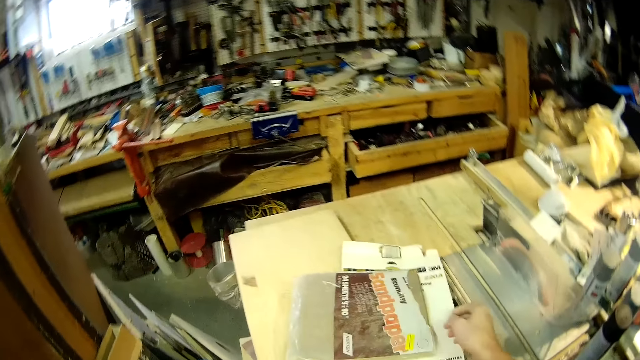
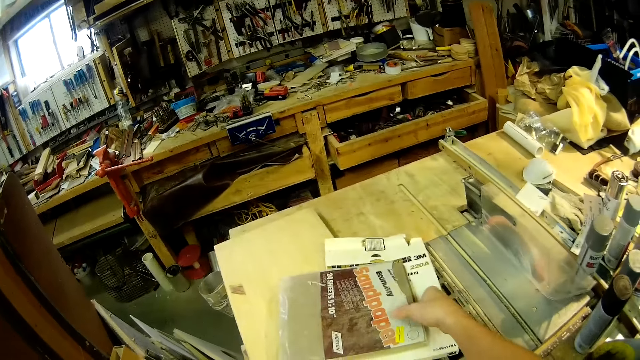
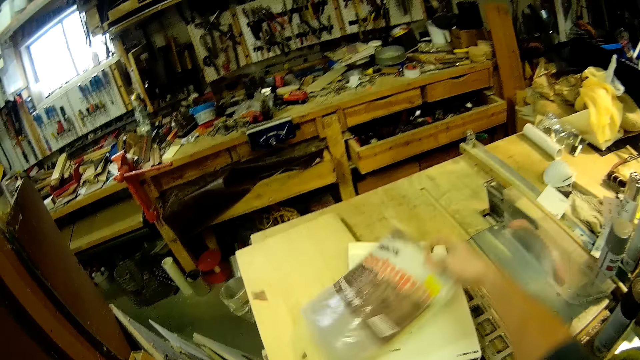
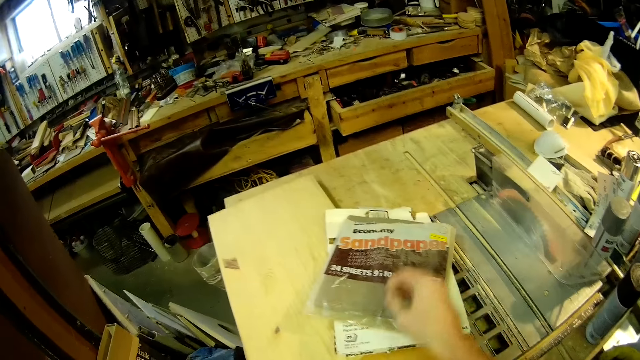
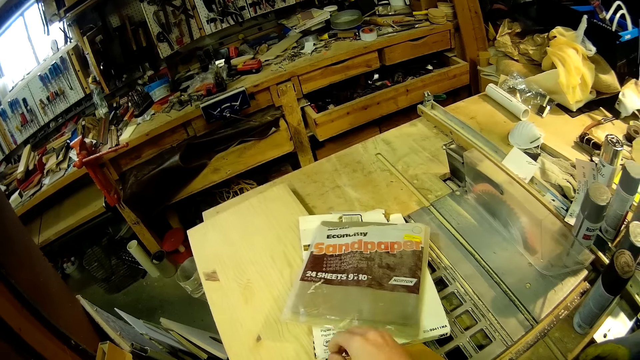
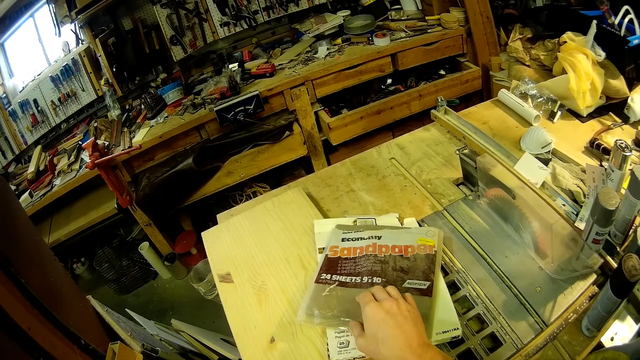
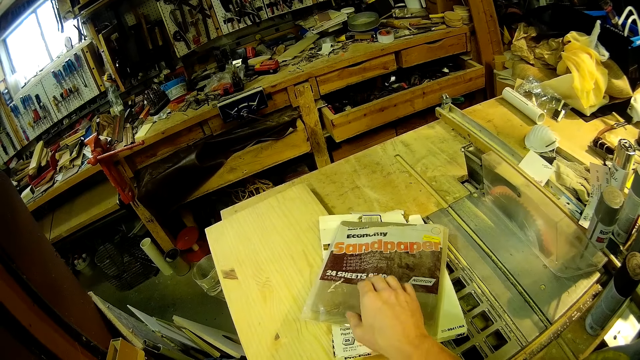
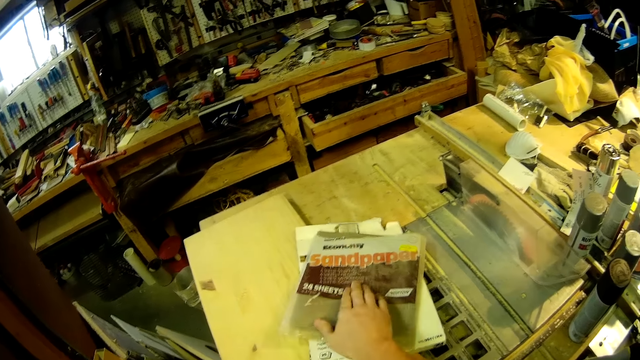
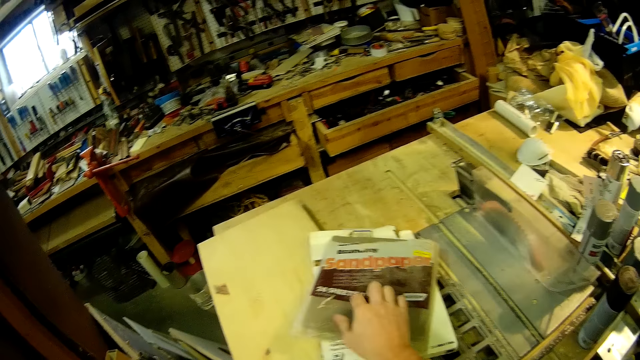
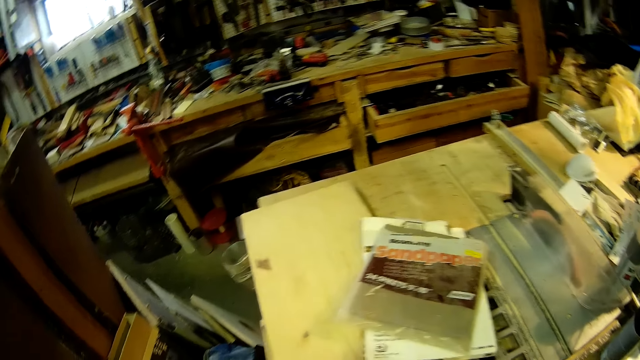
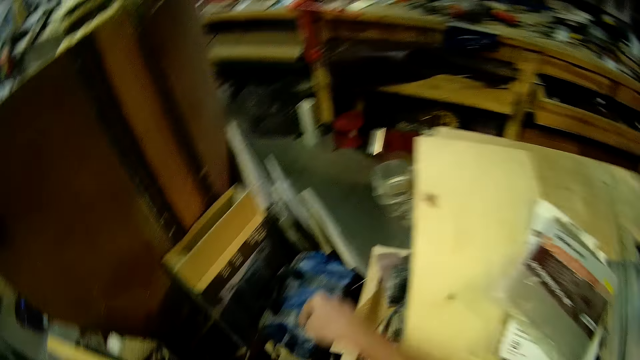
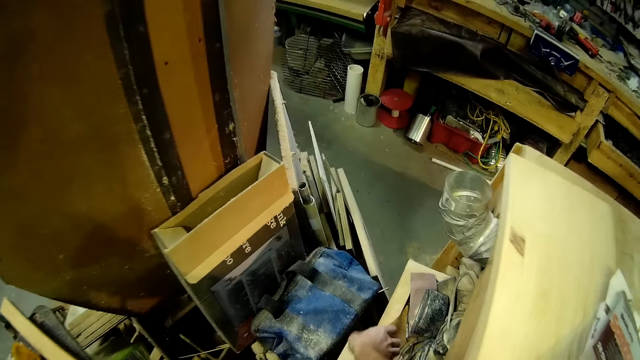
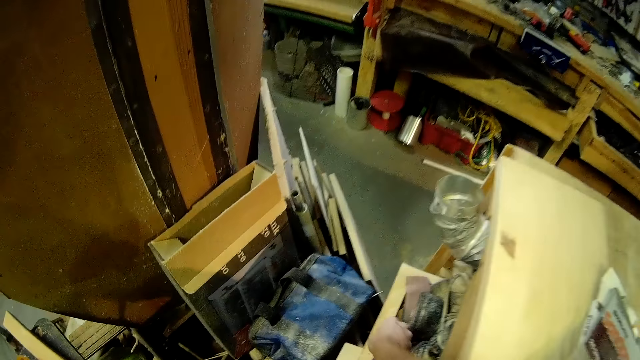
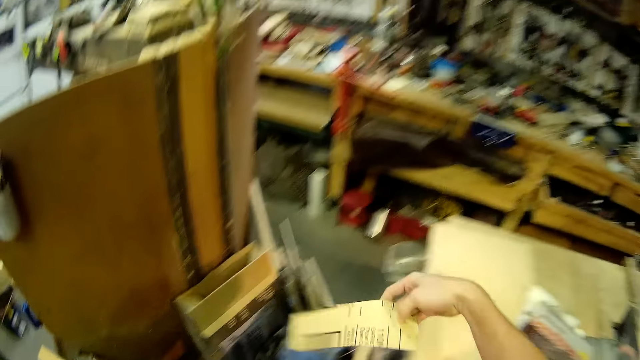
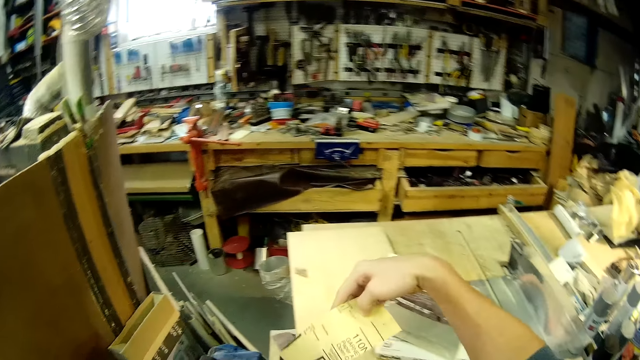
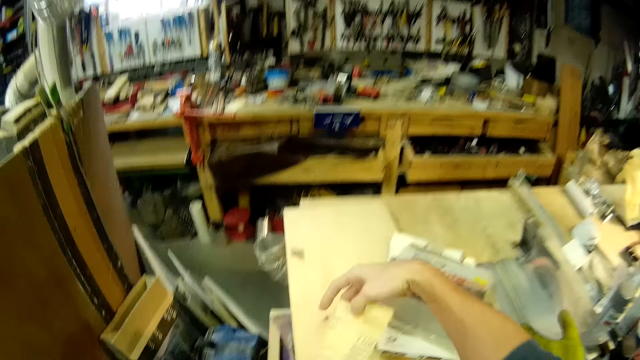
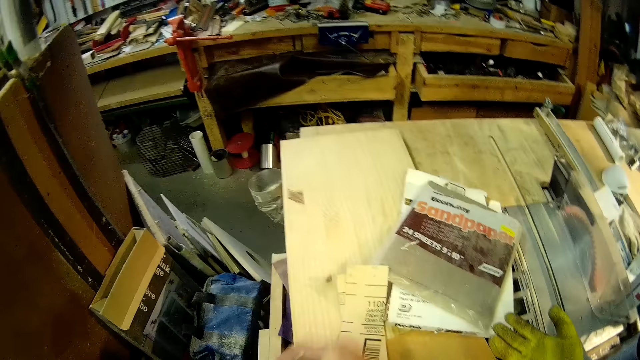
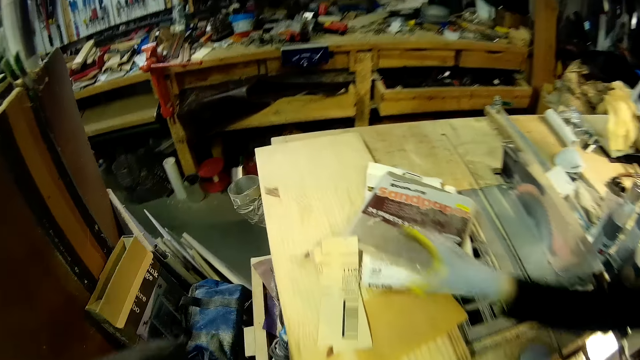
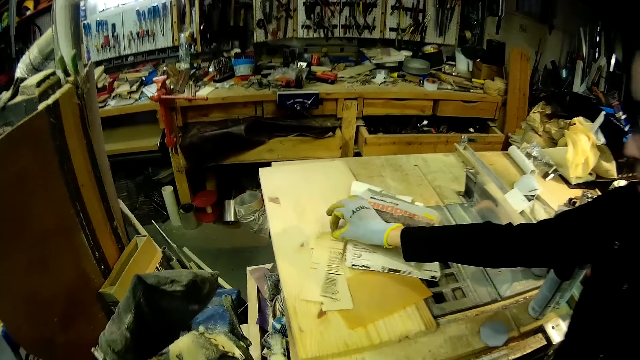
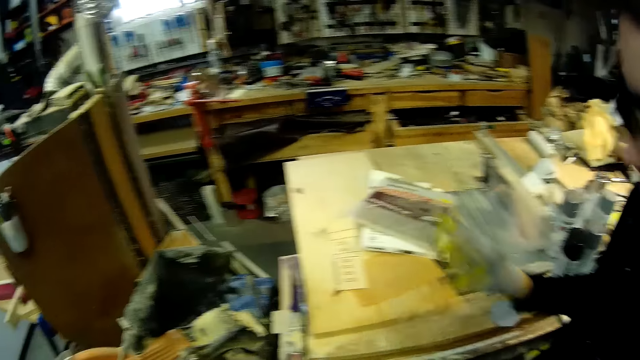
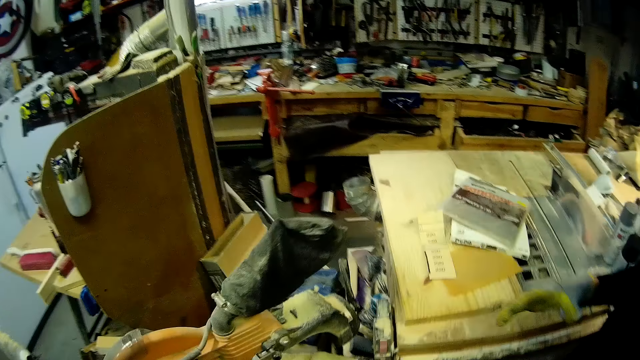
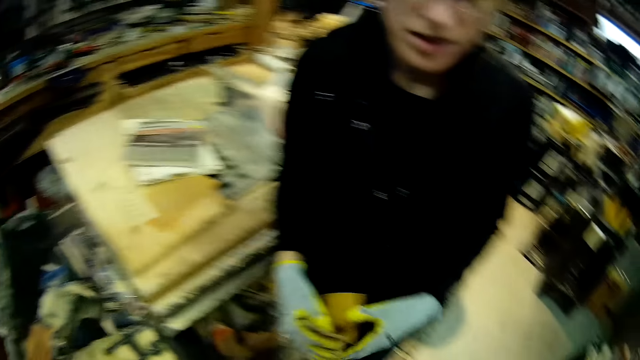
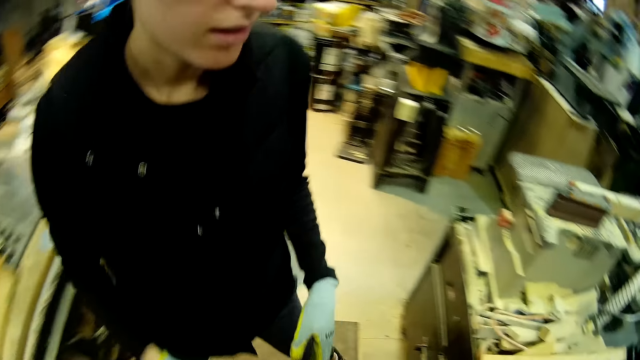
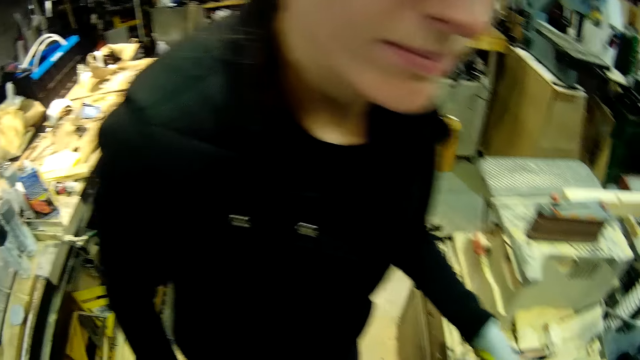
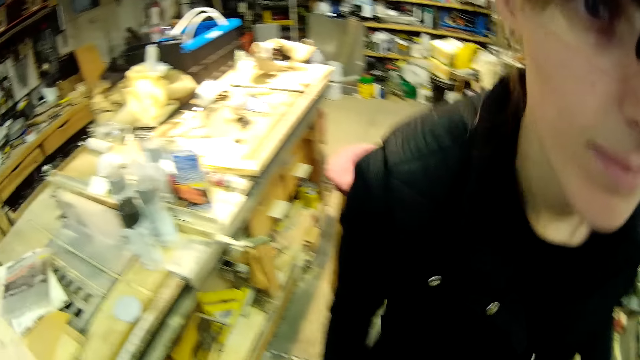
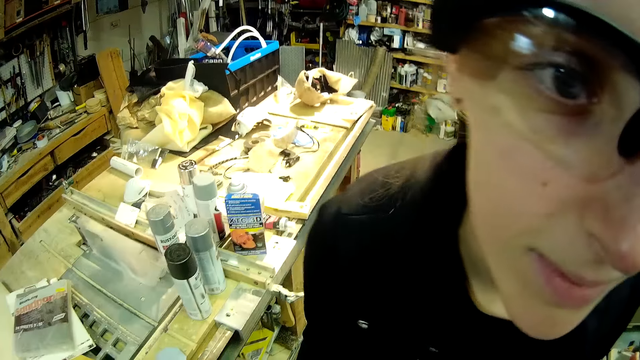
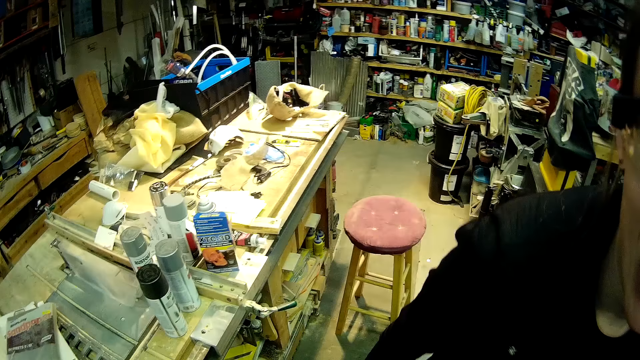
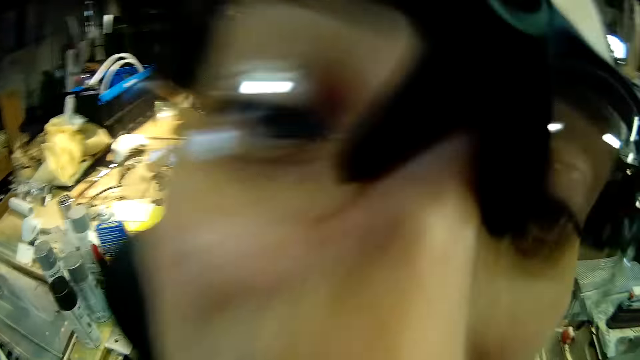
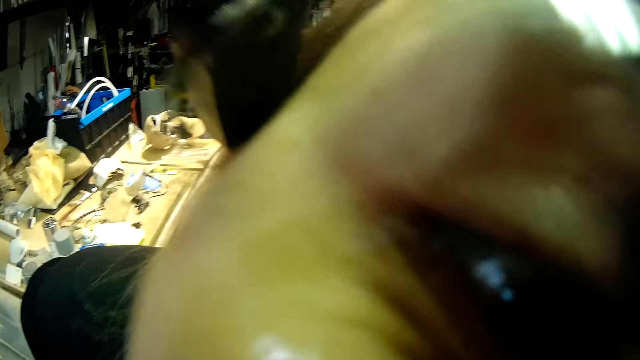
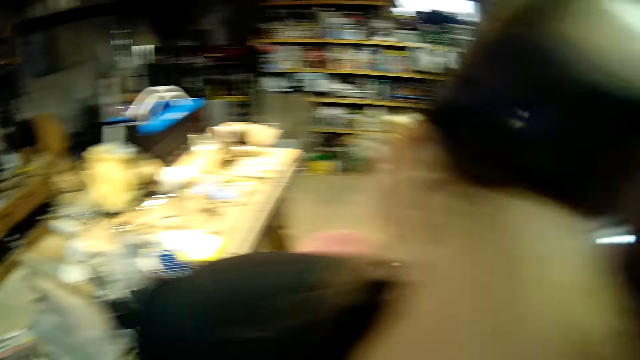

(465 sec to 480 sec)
The camera wearer places the second package on the first package on the work bench with his right hand. He picks two brown papers from the stack of tools with his right hand. He places the brown papers on the work bench with his right hand. A woman picks a piece of brown paper from the work bench with her right hand. The woman passes the brown paper to her left hand. The woman passes the brown paper to her right hand. The woman touches the camera wearer.

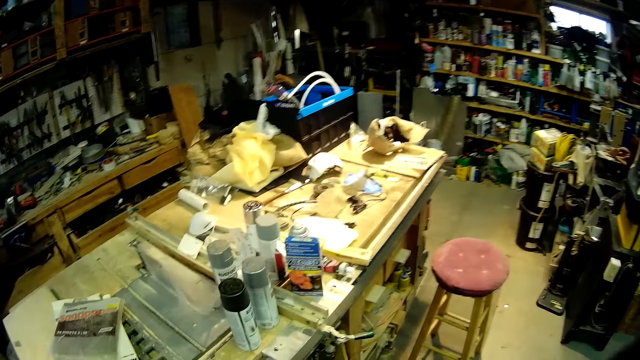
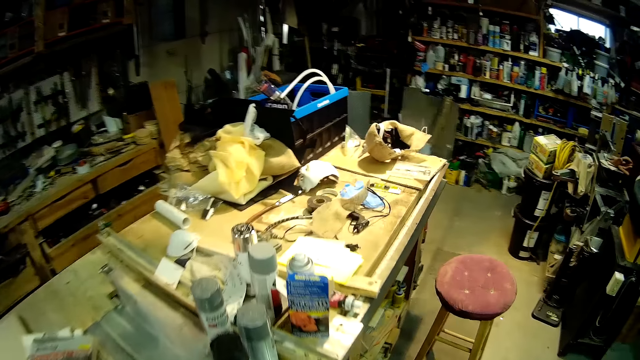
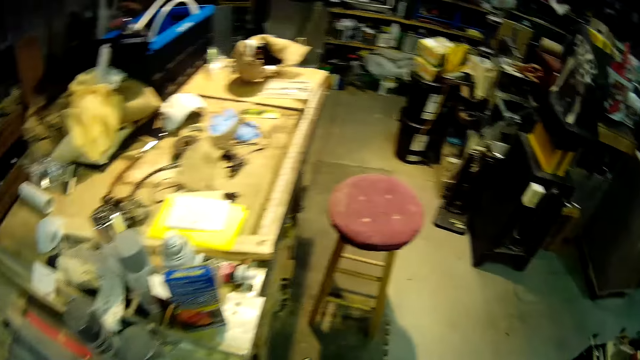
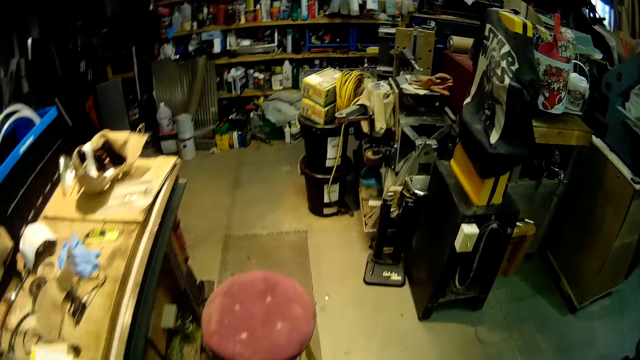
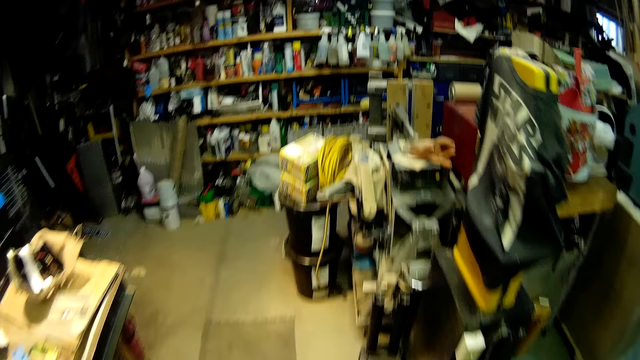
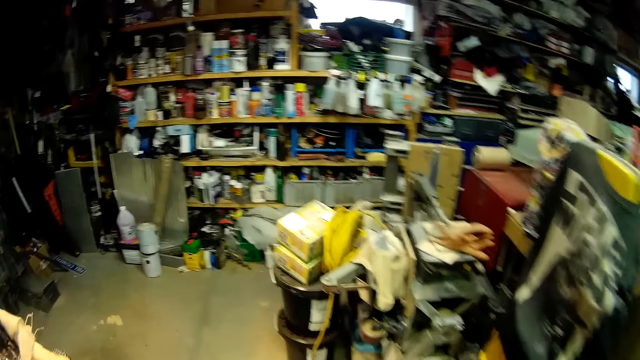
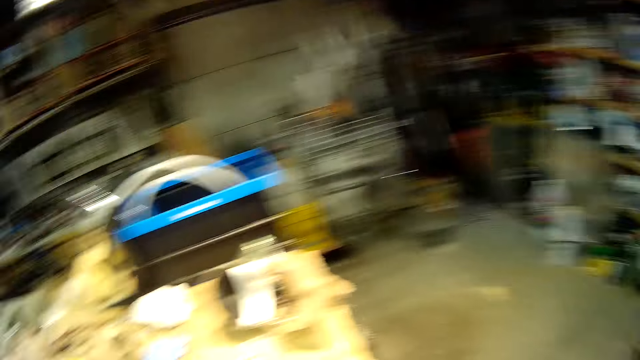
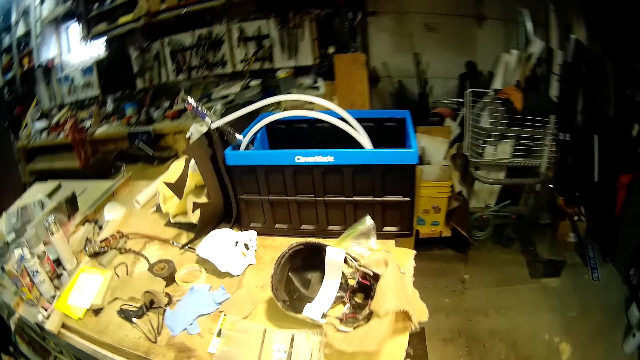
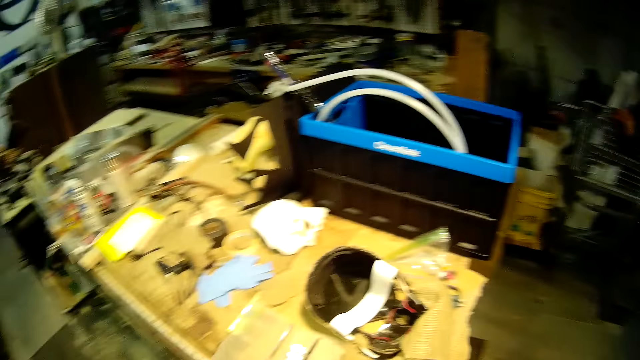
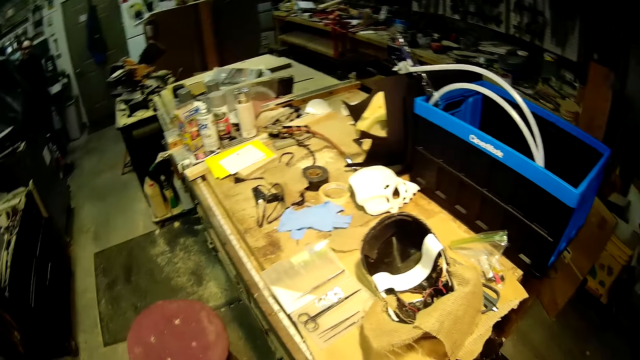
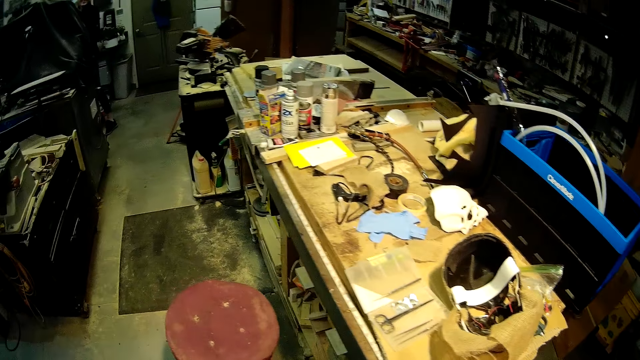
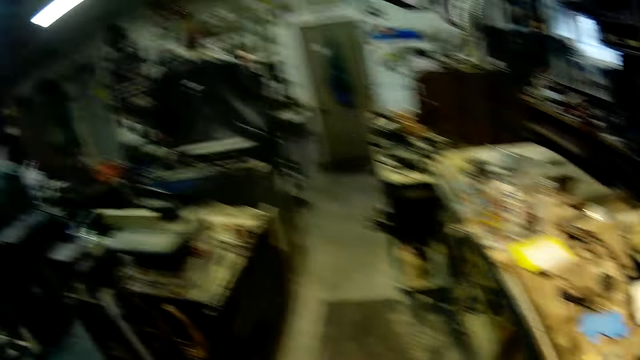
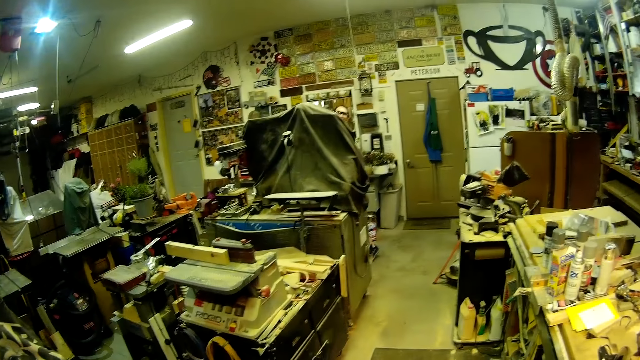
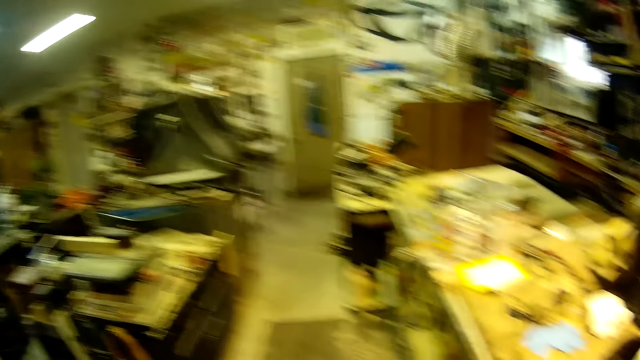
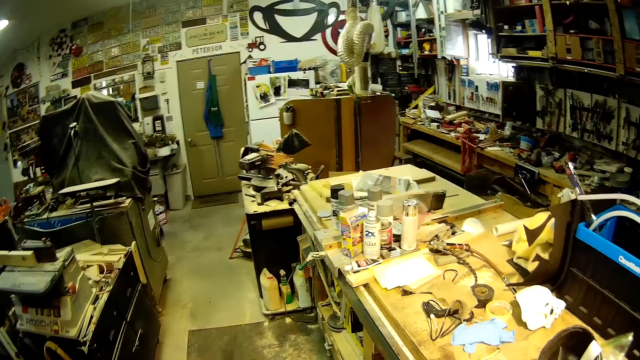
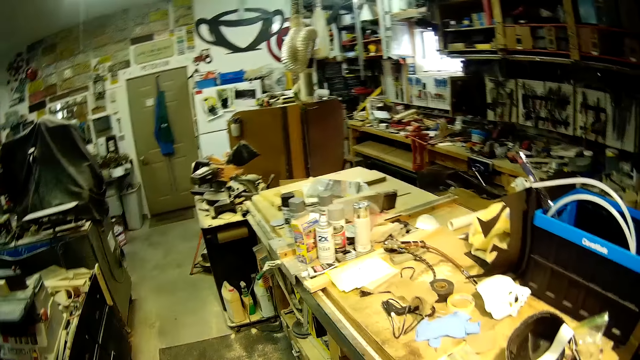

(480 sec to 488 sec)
The camera wearer turns around the room.
